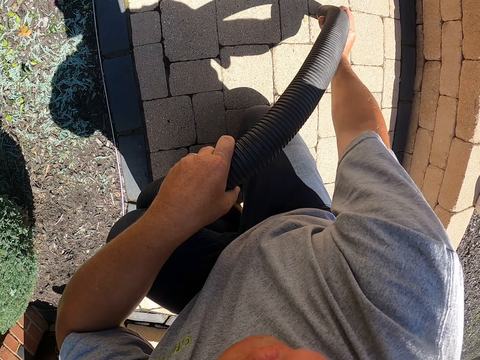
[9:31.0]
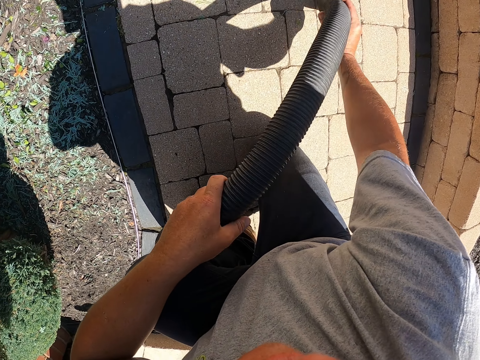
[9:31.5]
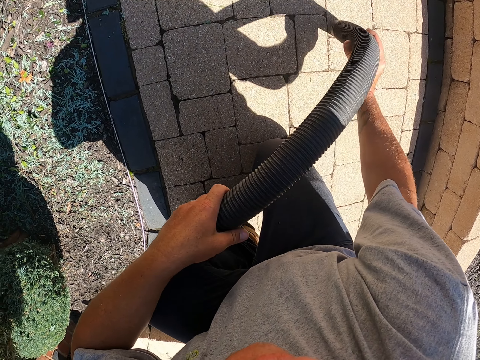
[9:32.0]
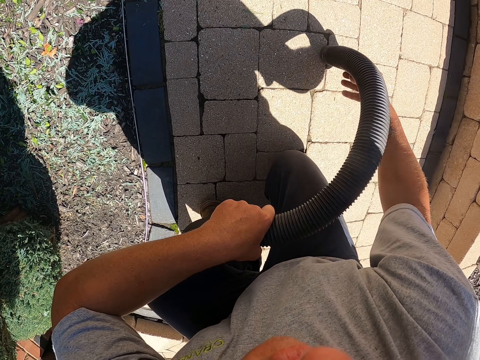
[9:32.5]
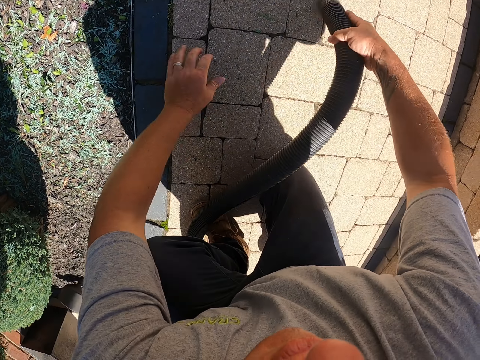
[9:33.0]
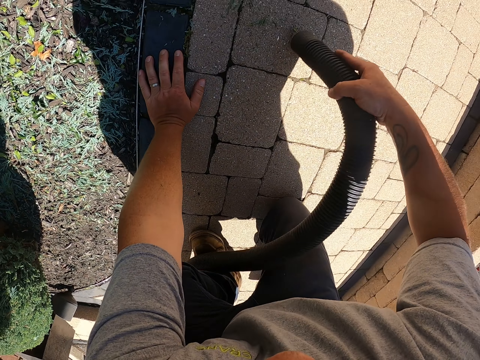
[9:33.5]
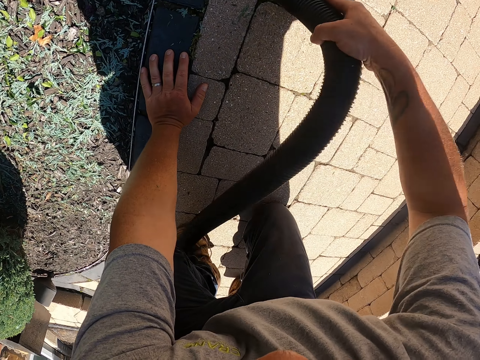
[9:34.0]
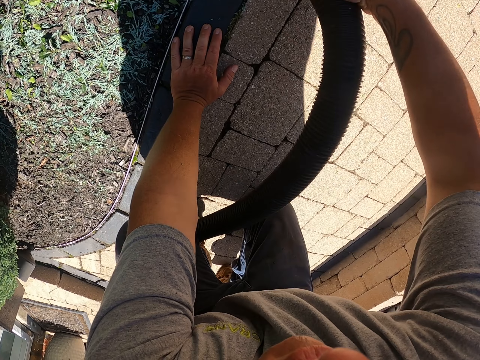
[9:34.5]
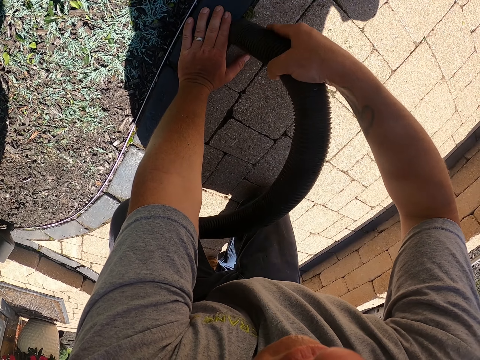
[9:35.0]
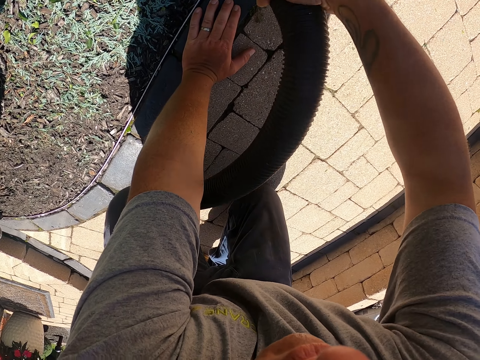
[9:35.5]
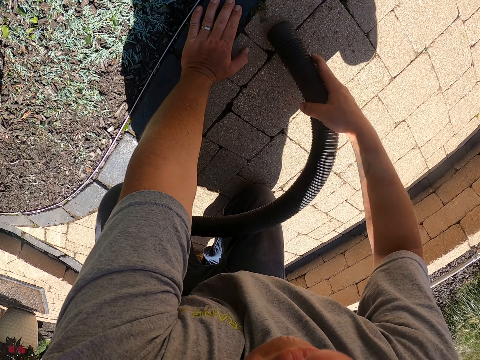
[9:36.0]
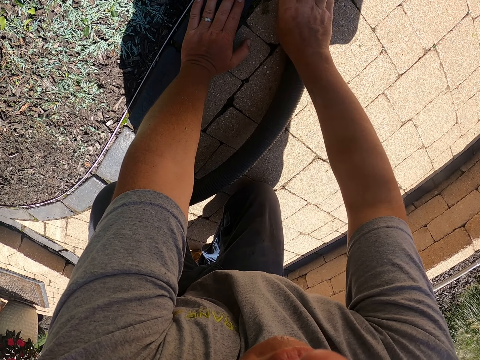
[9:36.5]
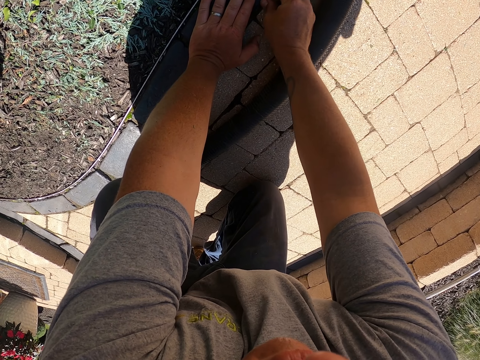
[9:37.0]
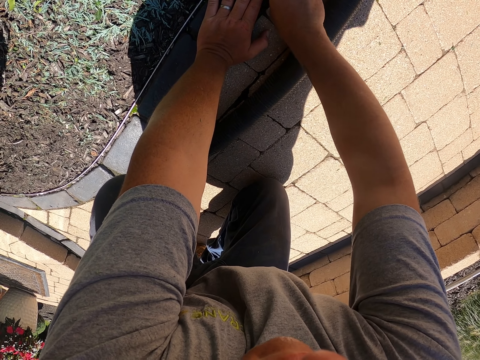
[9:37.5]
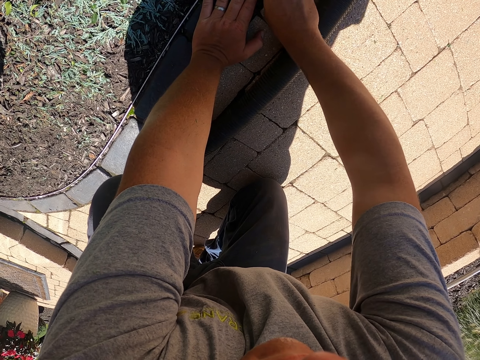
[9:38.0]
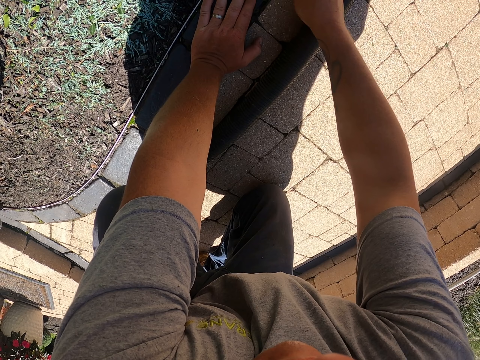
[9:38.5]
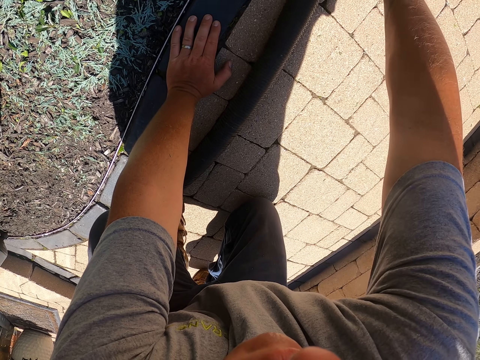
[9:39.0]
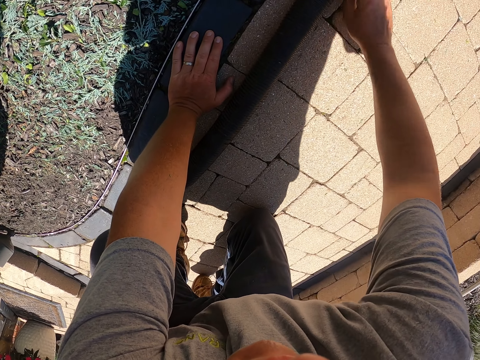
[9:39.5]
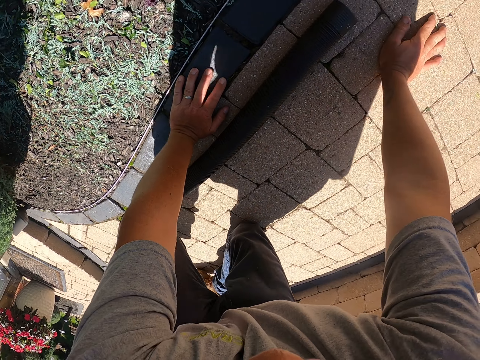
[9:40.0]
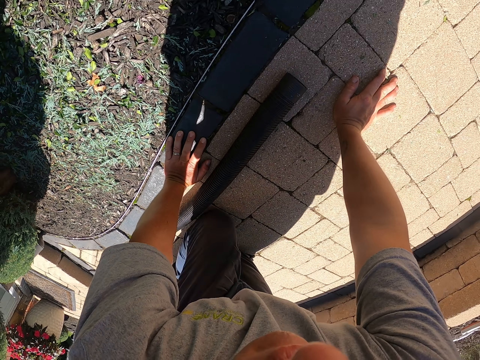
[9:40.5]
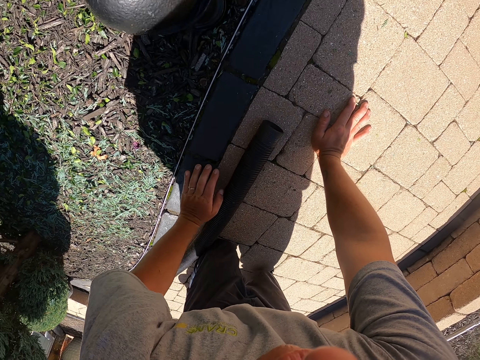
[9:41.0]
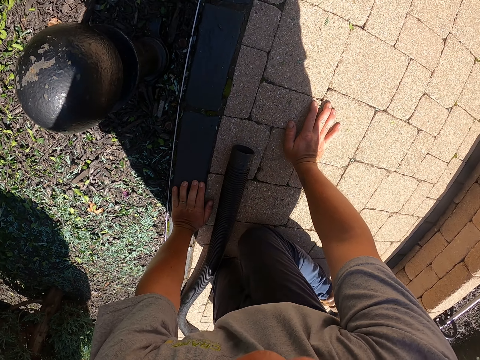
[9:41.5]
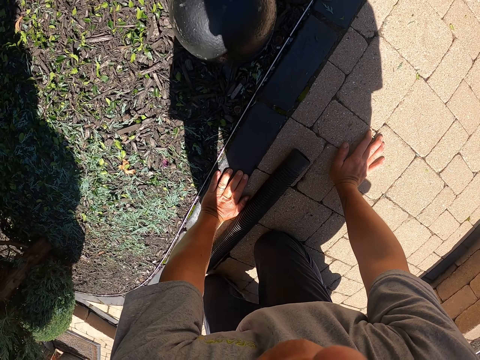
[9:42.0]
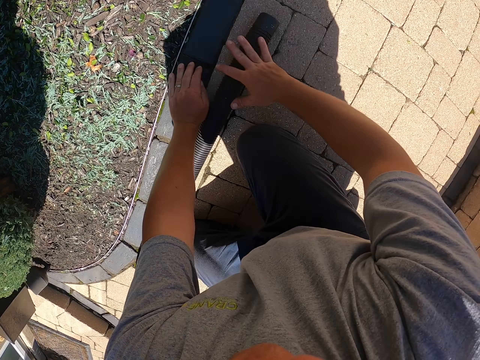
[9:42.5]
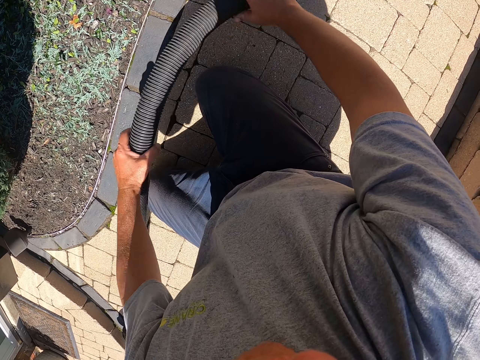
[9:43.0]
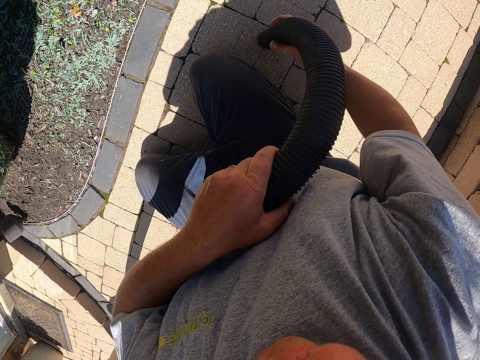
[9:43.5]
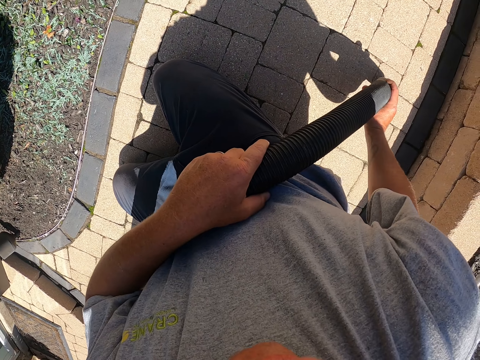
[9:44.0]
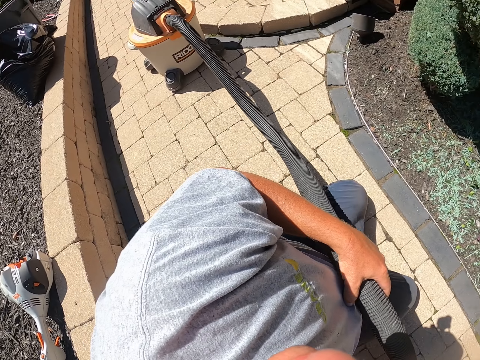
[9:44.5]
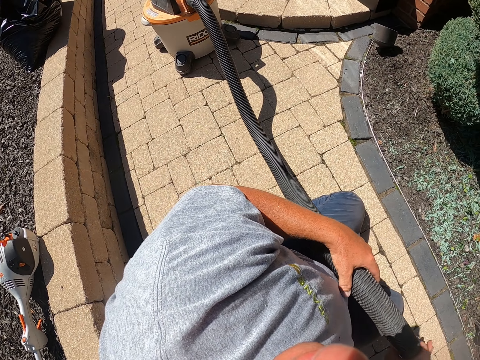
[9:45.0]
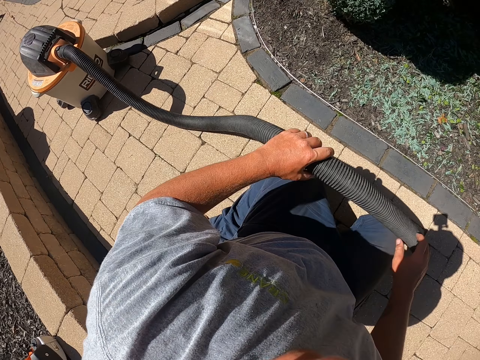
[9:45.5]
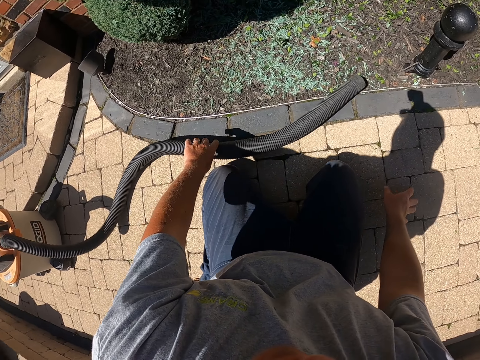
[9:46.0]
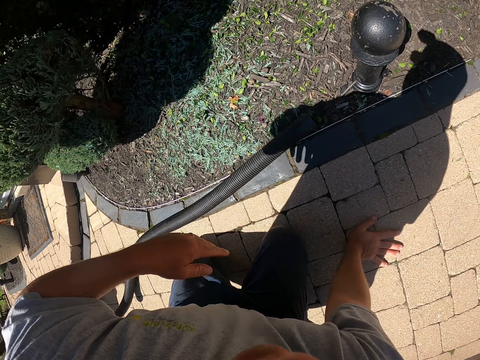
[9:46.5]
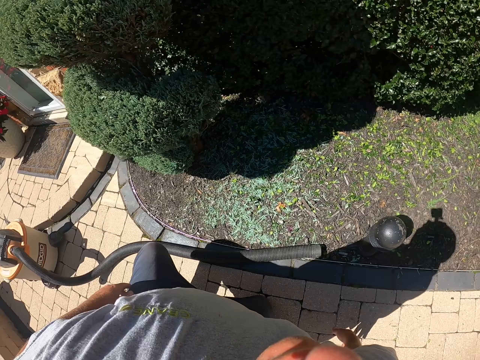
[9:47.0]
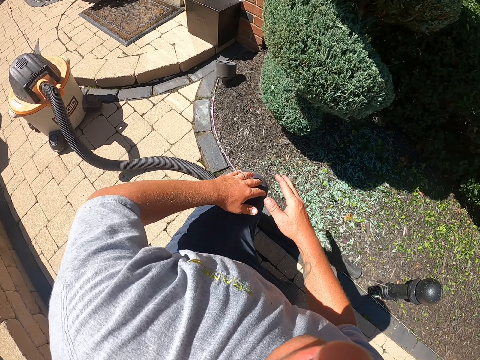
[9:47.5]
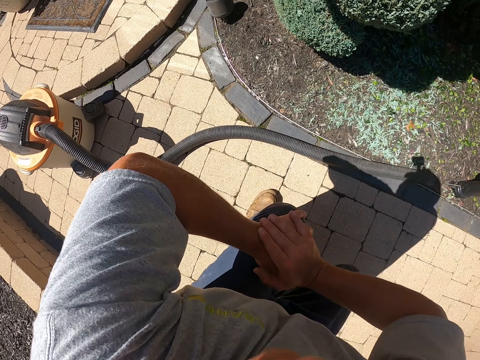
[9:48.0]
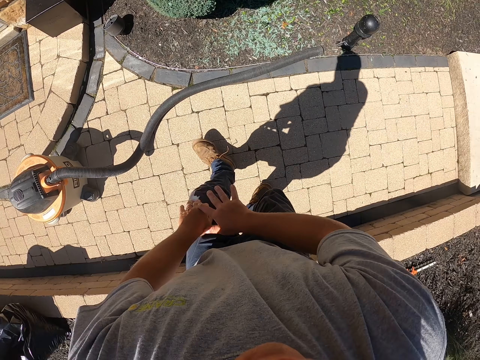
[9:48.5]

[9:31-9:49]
The camera wearer puts the left hand on the ground. They clean the pavement with the garden vacuum. They stop cleaning and put the pipe down. They remove the dust with the right hand. They put the right hand on the ground. They move the leg. They move the leg again. They pick up the pipe. They hold the pipe with both hands. They clean the garden with the garden vacuum. They look around. They stop cleaning. They put the pipe down. They put the right hand on the ground. They stand up.

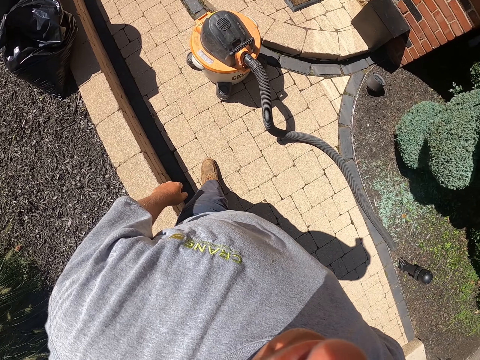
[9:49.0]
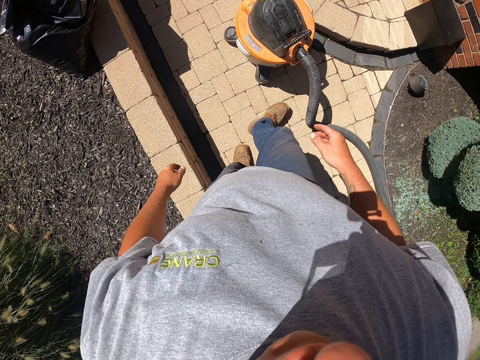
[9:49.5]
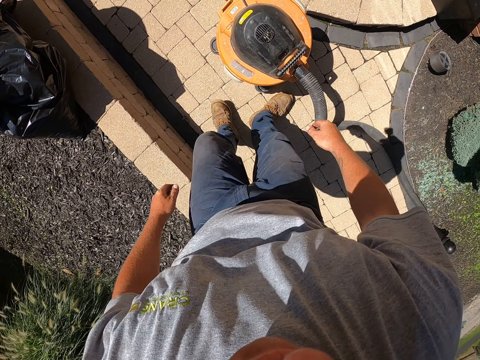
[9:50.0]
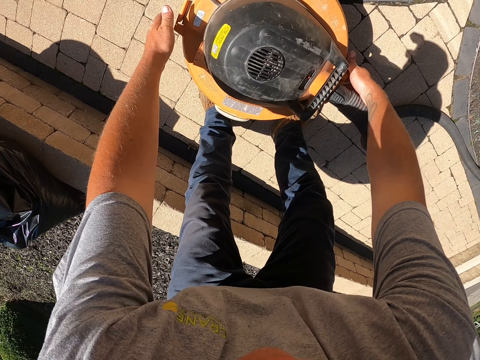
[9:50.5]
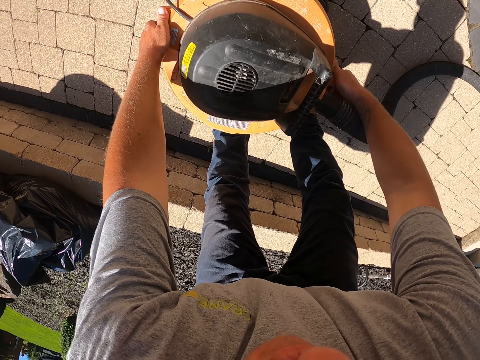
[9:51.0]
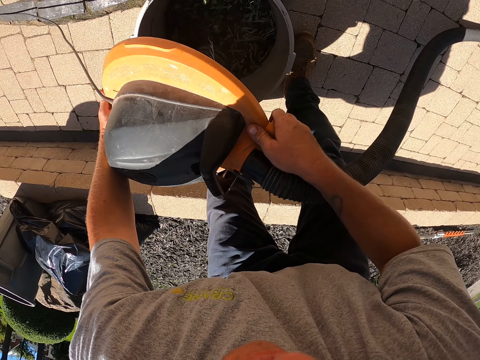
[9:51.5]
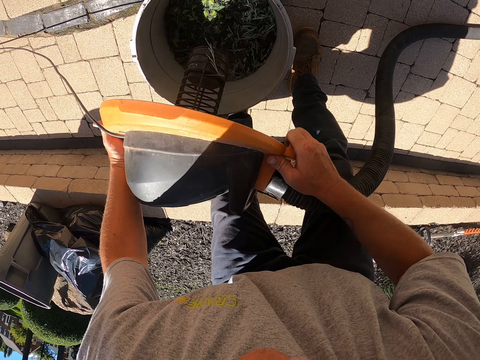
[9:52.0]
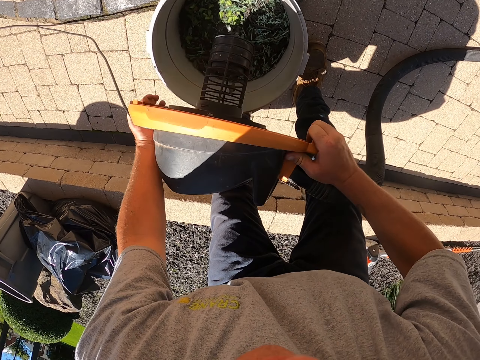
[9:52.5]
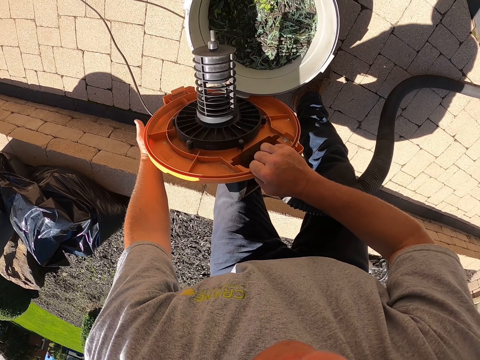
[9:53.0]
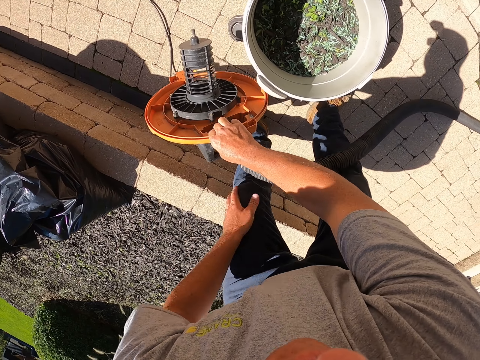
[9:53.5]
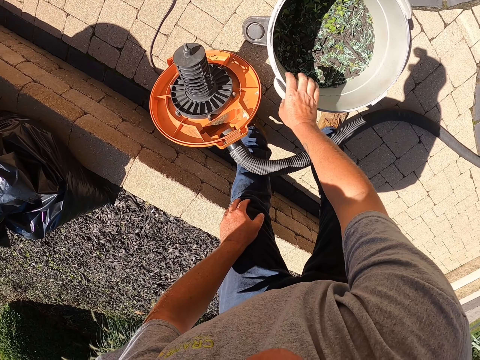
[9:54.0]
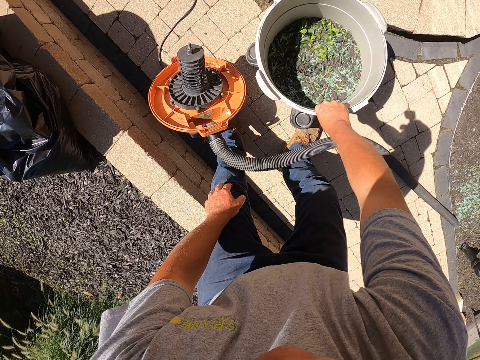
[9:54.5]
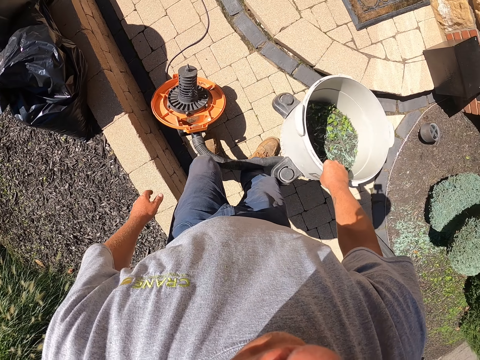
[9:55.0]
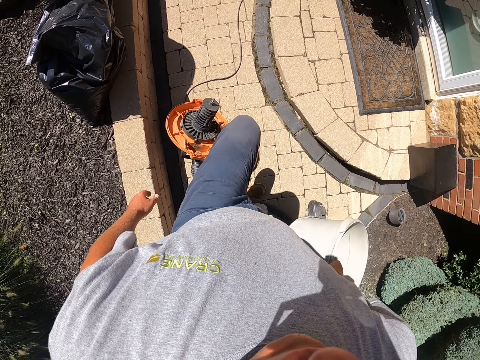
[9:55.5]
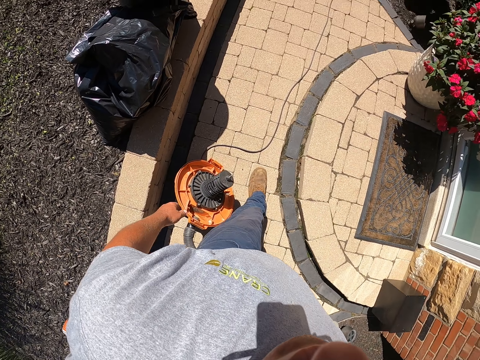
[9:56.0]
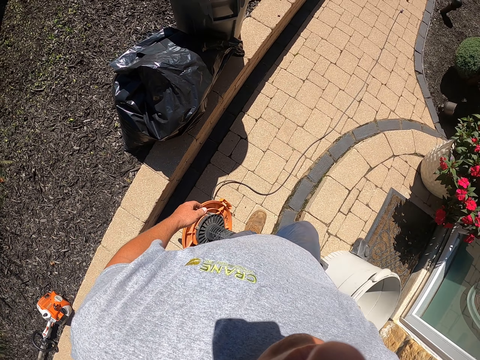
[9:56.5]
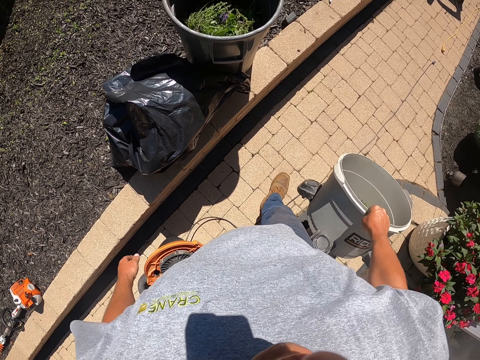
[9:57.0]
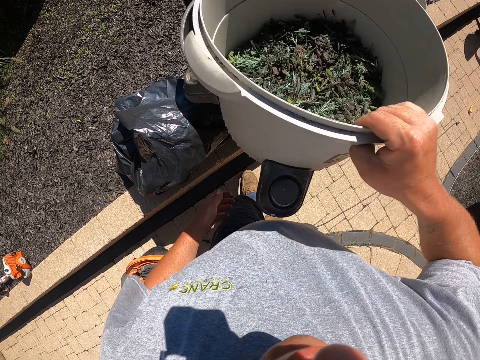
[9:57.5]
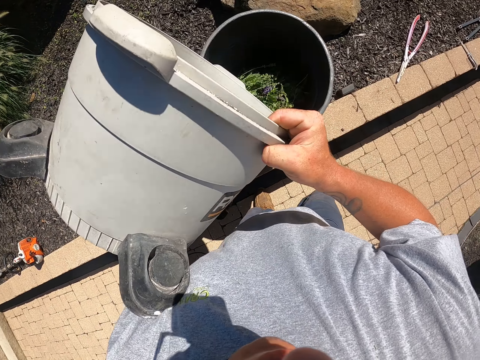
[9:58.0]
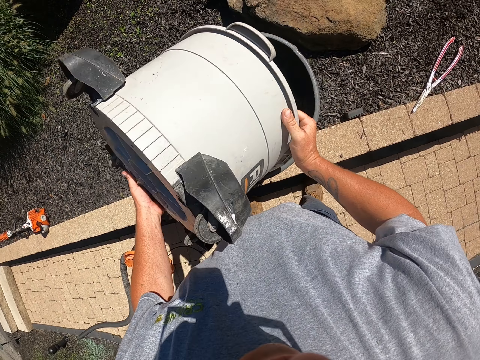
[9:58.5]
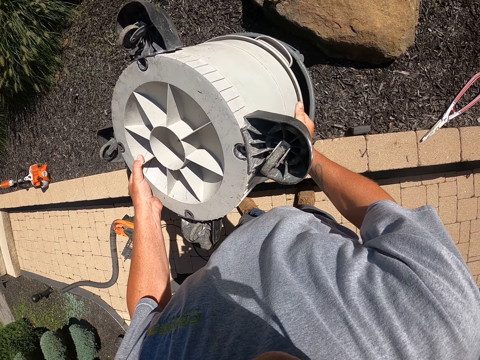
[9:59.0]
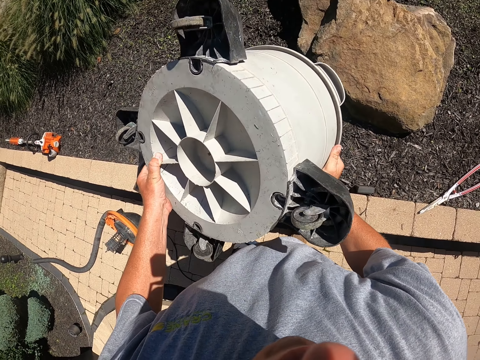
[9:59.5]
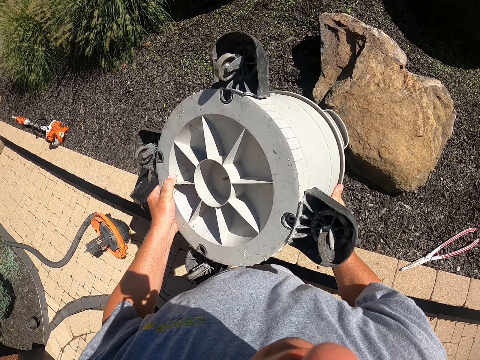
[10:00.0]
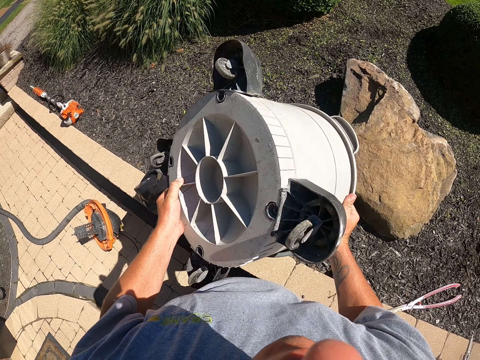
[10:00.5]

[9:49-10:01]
The camera wearer steps forward. They pick up the lid. They open the vacuum cleaner. They look at the container. They put the vacuum cleaner lid down. They pick up the container. They step forward. They touch the container. They put the dust in the dust bin.
